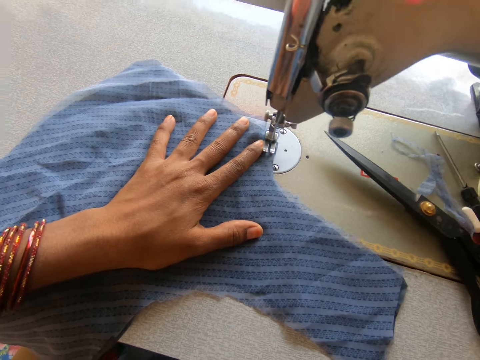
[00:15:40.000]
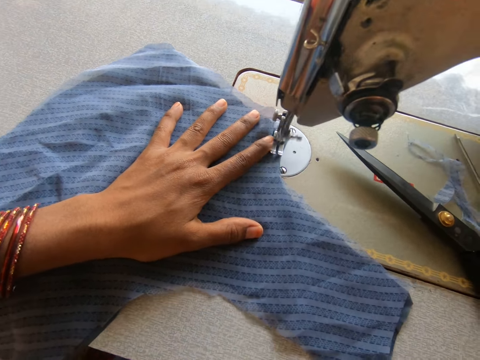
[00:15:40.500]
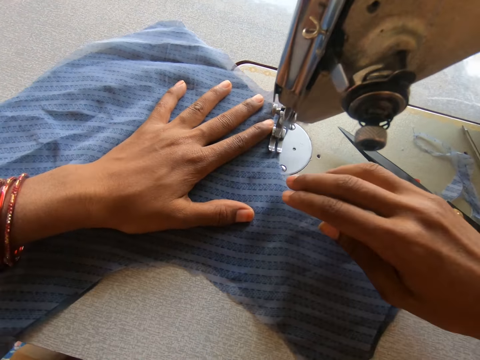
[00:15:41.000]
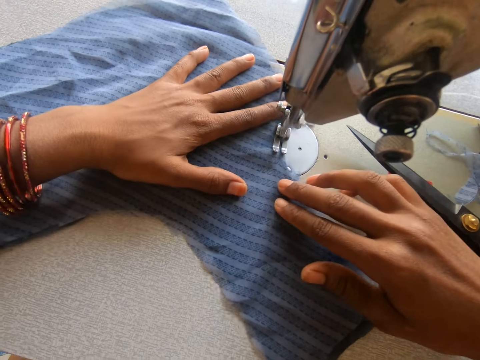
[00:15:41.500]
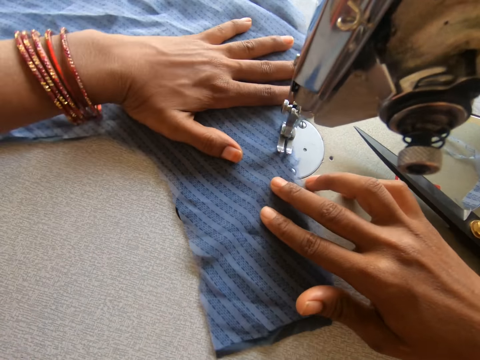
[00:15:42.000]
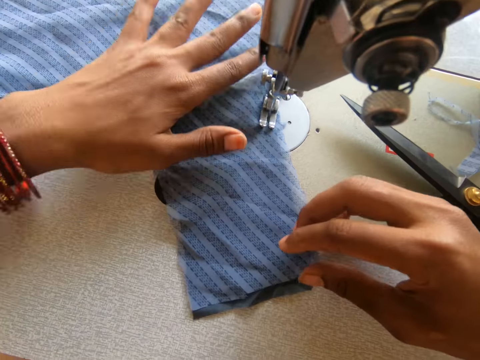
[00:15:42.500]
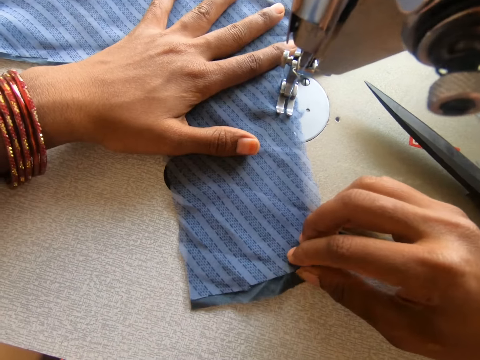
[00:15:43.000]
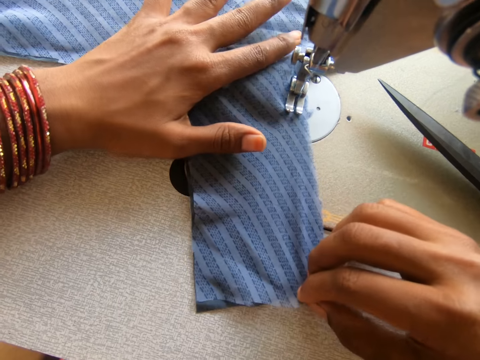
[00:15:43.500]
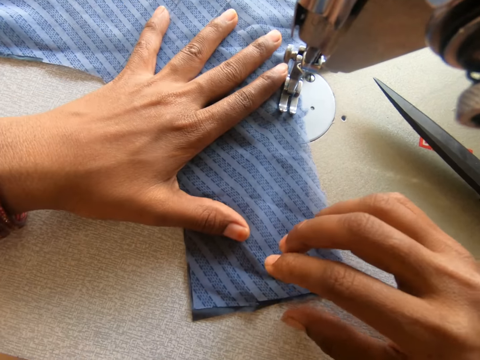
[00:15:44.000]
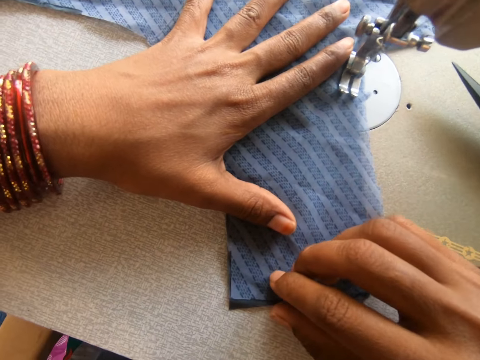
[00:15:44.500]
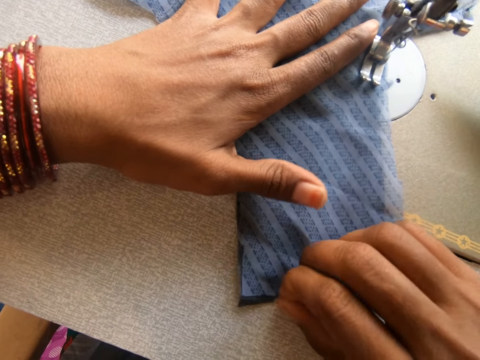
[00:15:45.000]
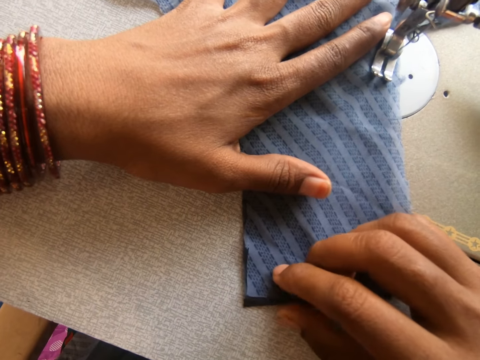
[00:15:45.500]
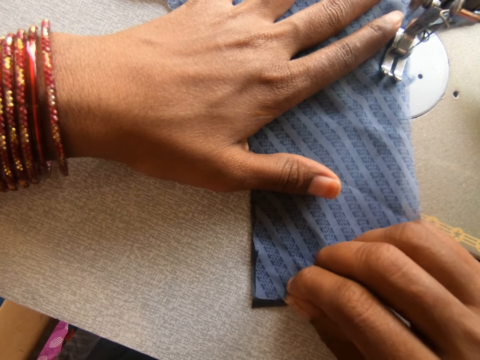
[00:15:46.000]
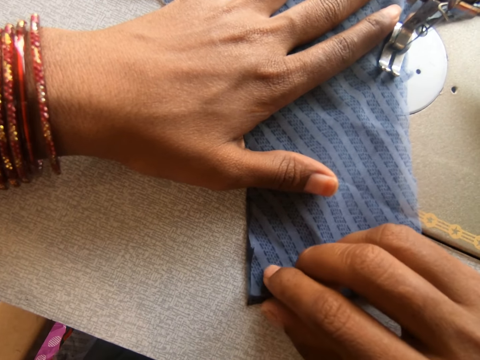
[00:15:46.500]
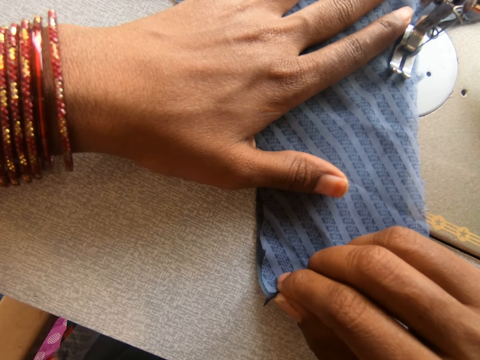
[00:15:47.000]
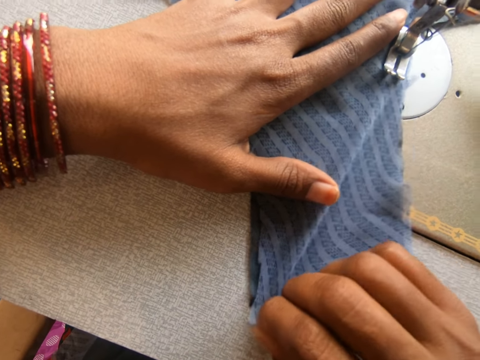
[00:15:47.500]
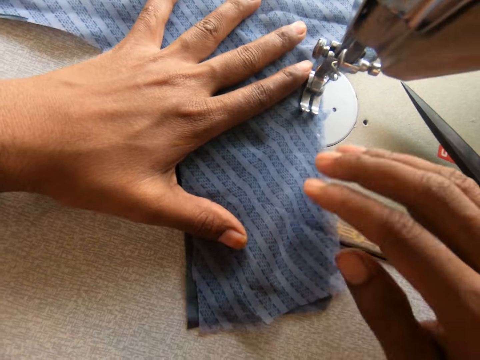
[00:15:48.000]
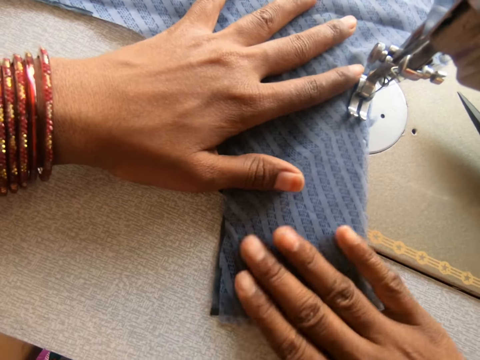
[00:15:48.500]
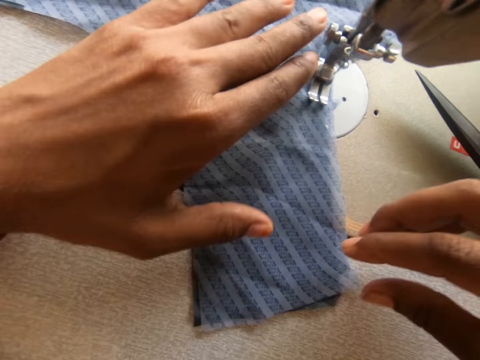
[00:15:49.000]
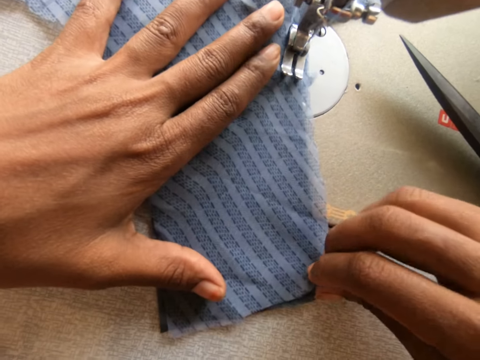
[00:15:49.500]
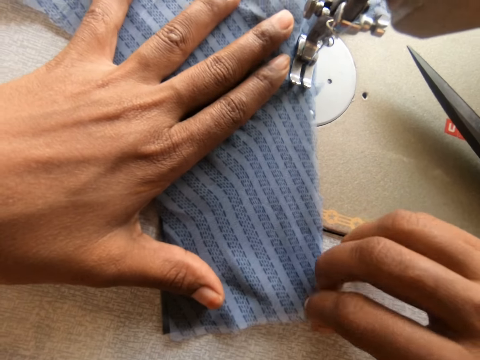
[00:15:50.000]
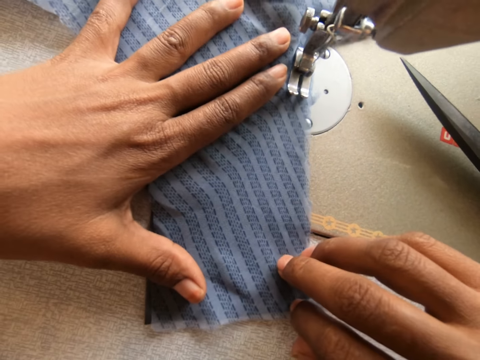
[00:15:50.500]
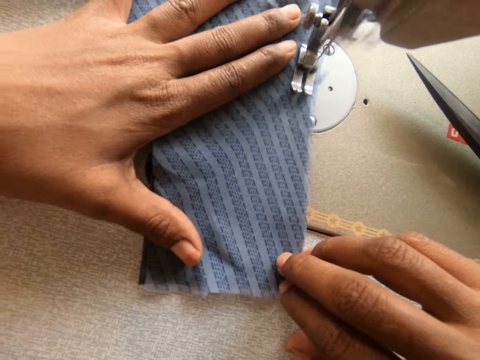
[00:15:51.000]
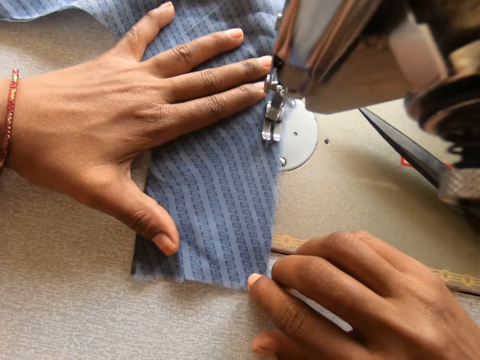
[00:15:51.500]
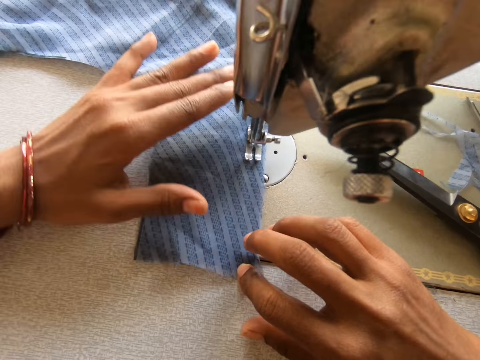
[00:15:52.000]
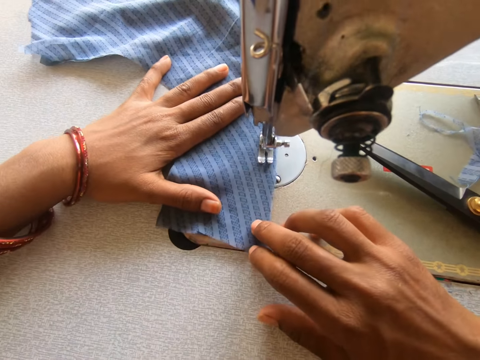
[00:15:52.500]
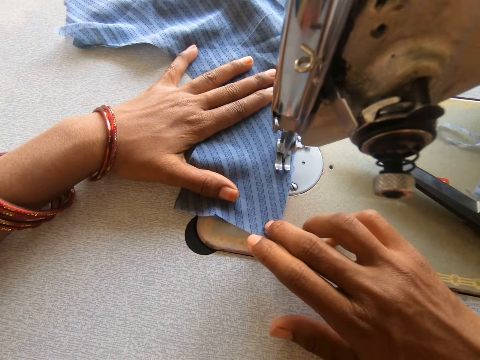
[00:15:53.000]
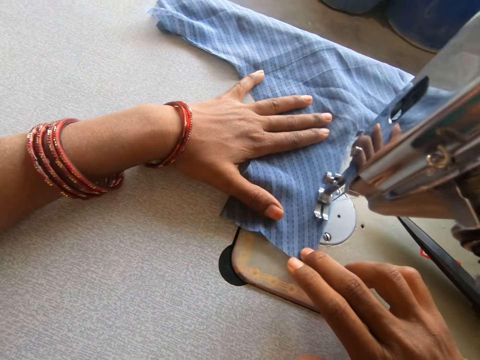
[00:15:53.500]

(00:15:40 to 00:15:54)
The camera wearer sews the pieces of cloth. They spread a garment on a garment. They adjust the pieces of cloth. They sew the pieces of cloth.

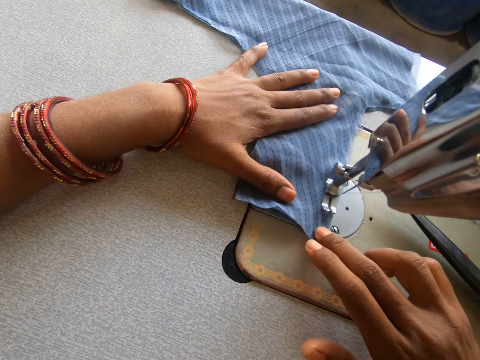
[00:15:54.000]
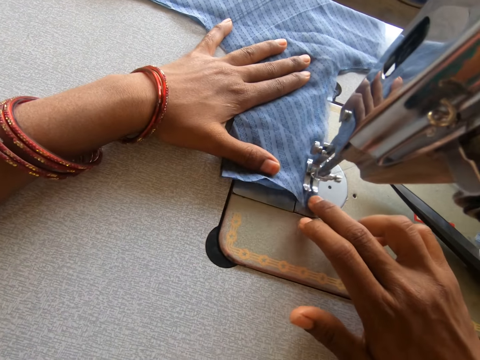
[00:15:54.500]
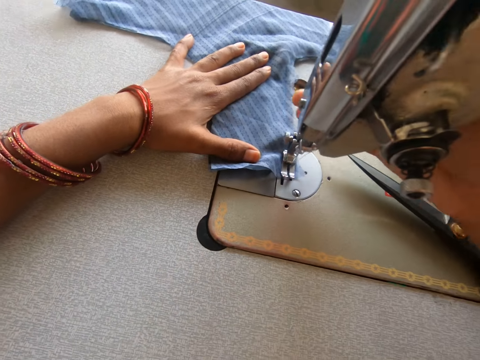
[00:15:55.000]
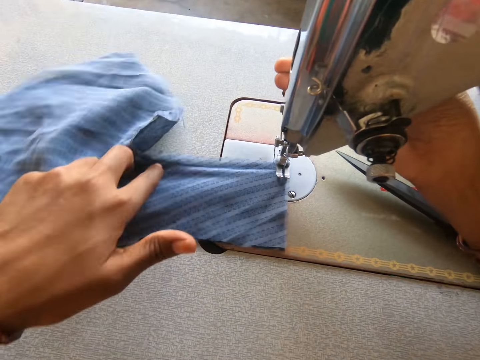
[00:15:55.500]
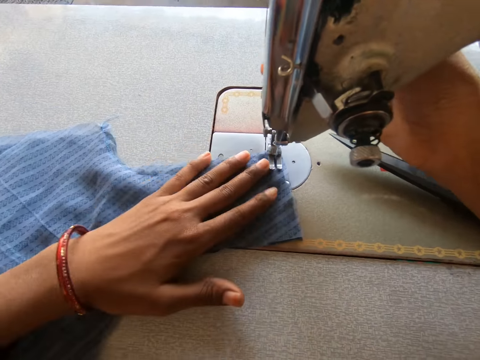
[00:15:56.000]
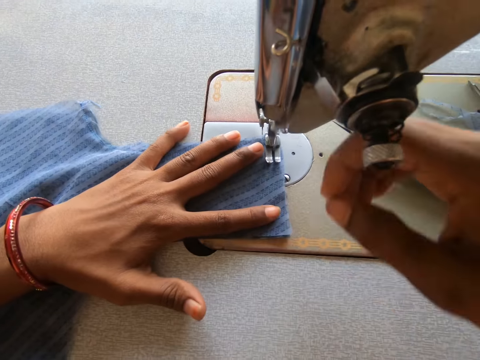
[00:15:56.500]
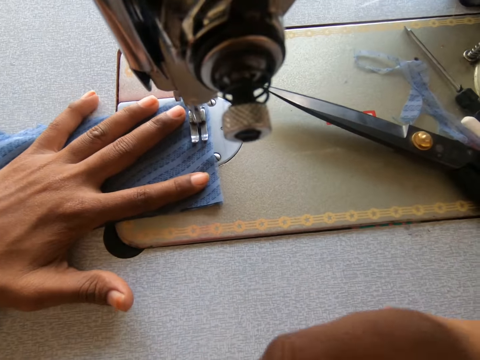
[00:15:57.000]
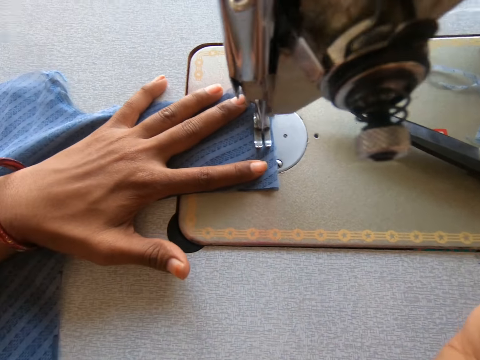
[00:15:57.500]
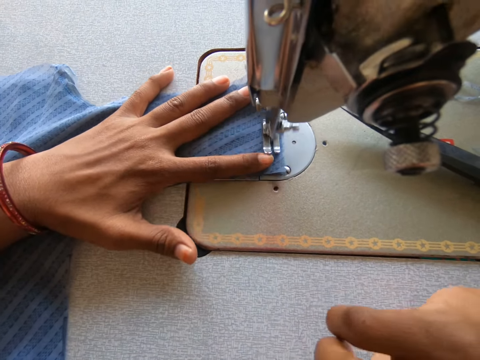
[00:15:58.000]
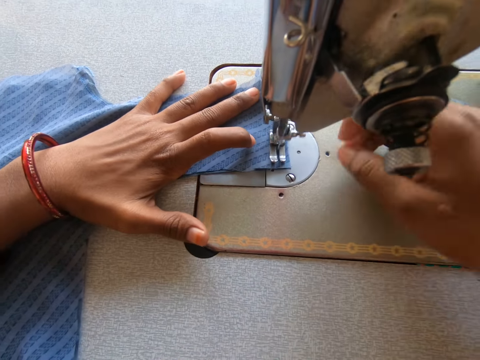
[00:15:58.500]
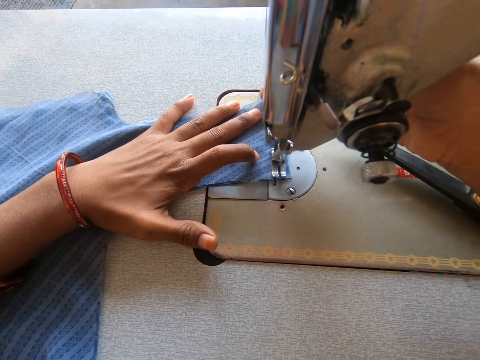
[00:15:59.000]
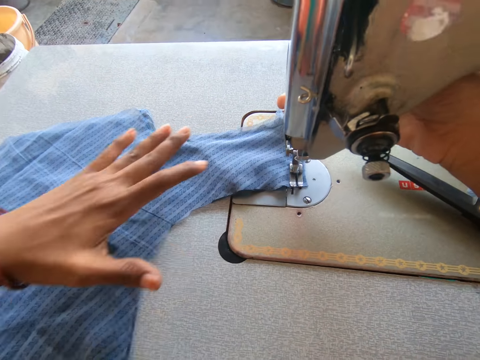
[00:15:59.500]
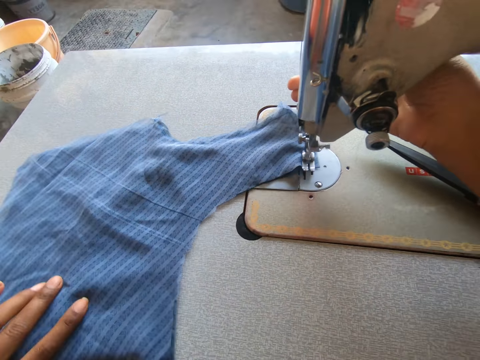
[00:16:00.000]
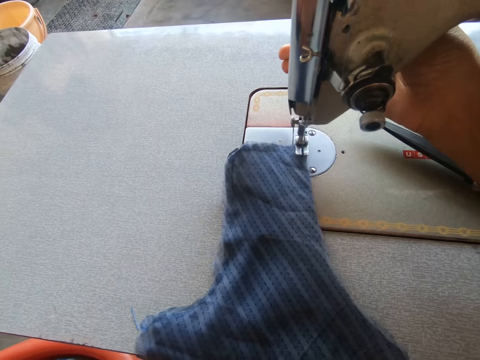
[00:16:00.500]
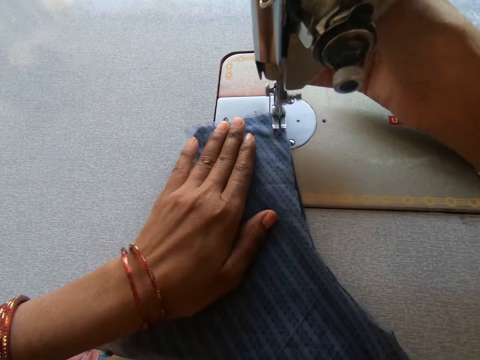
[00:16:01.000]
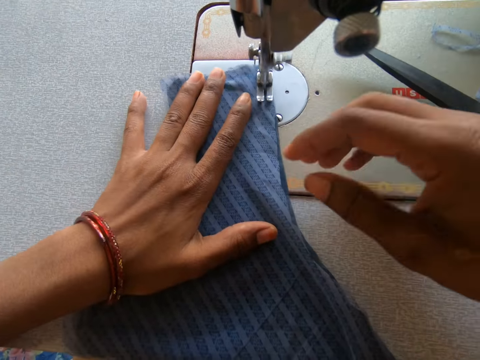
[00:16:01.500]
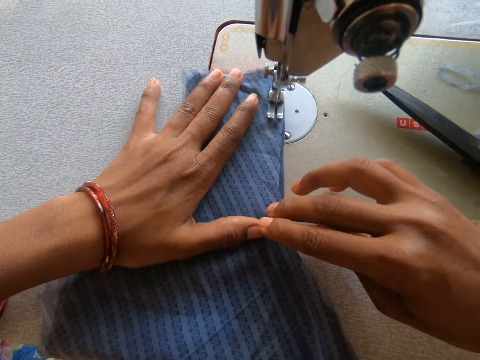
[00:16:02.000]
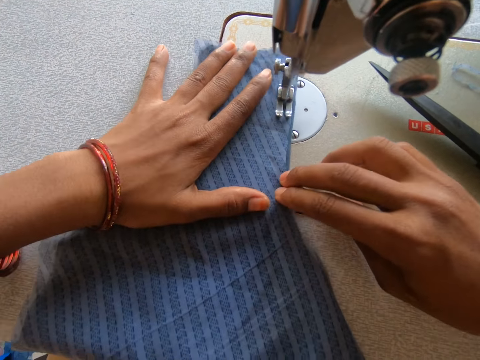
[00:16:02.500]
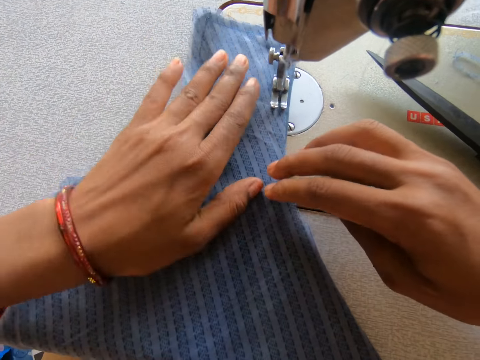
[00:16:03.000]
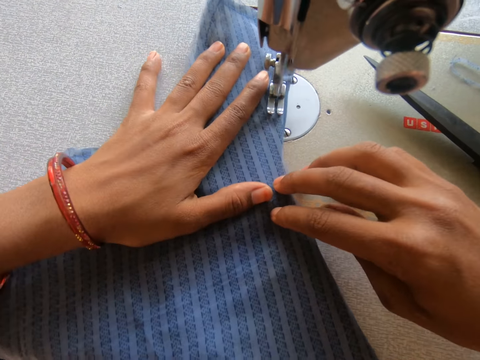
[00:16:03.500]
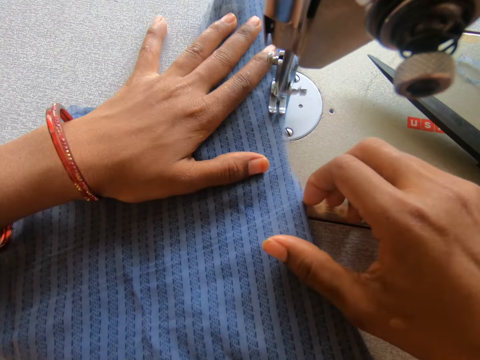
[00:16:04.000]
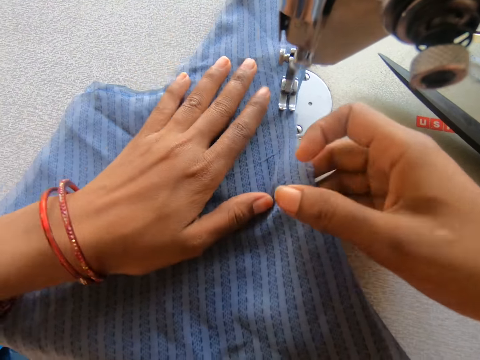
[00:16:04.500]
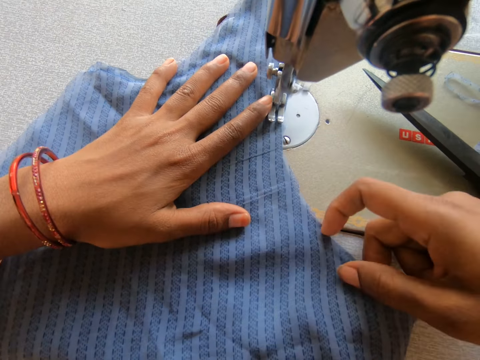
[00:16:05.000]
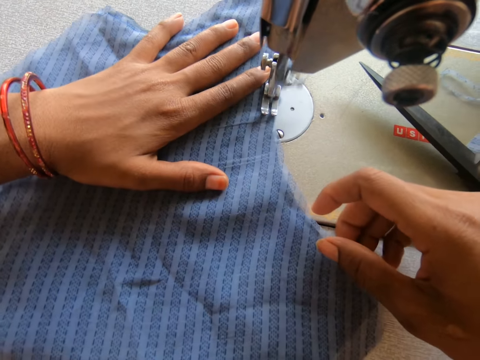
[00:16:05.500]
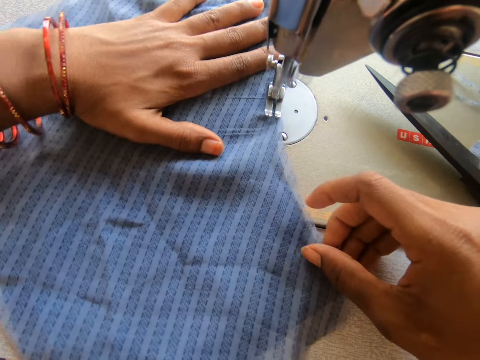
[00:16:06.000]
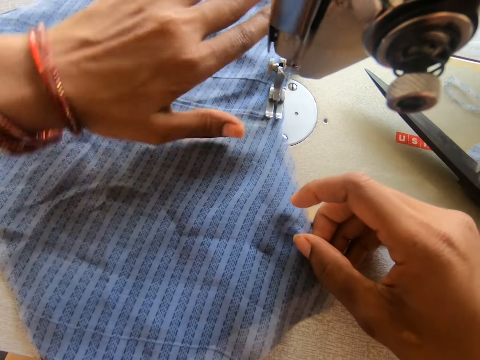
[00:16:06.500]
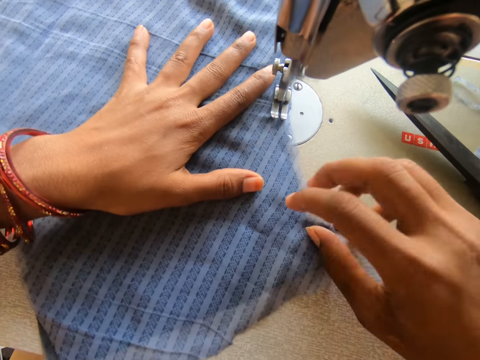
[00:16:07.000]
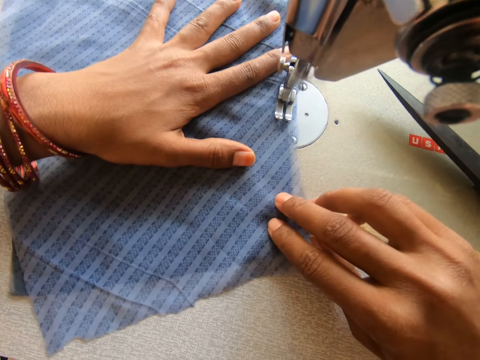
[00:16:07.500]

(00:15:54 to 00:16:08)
The camera wearer touches the sewing machine. They turn the pieces of cloth. They sew the pieces of cloth. They turn the pieces of cloth. They sew the pieces of cloth.
